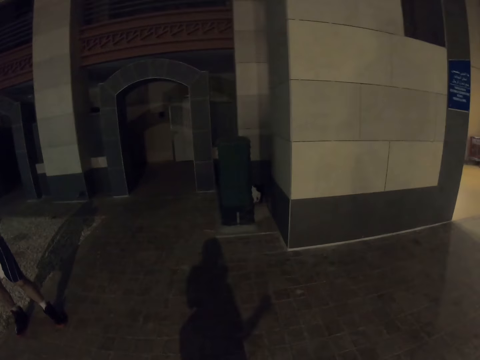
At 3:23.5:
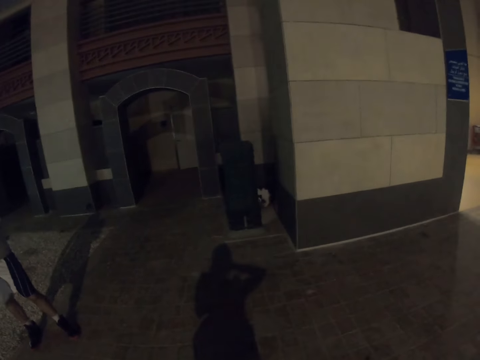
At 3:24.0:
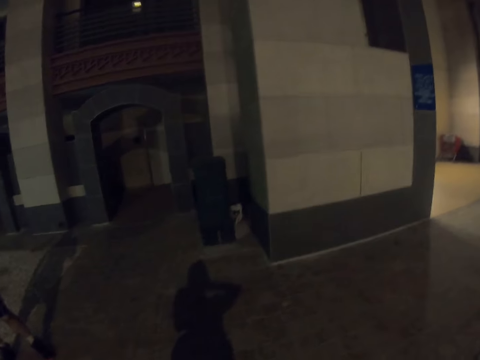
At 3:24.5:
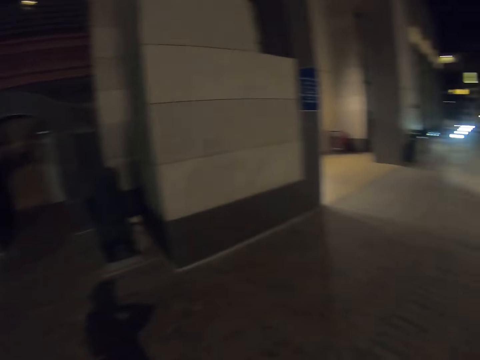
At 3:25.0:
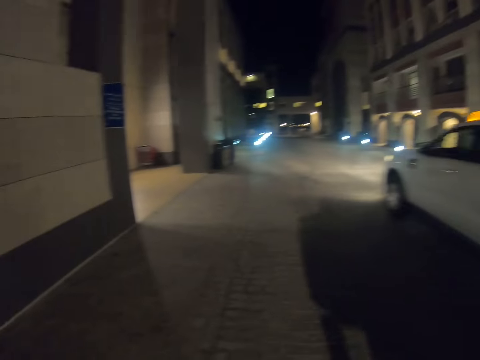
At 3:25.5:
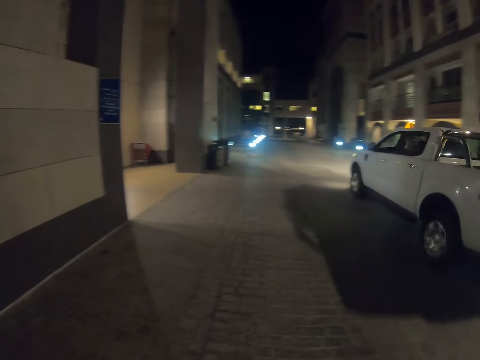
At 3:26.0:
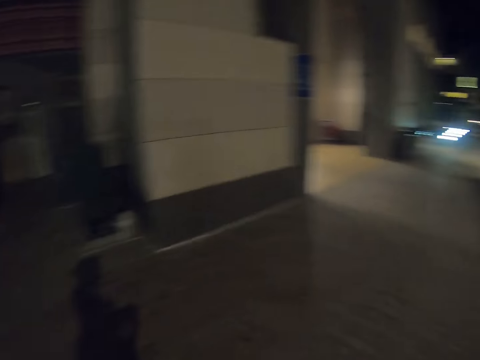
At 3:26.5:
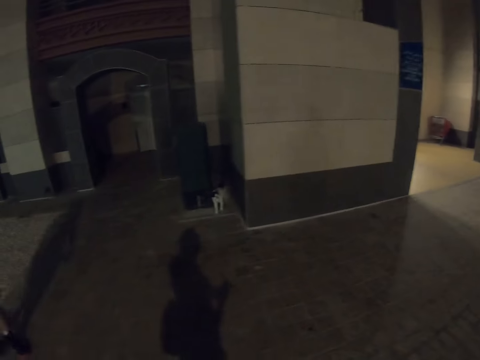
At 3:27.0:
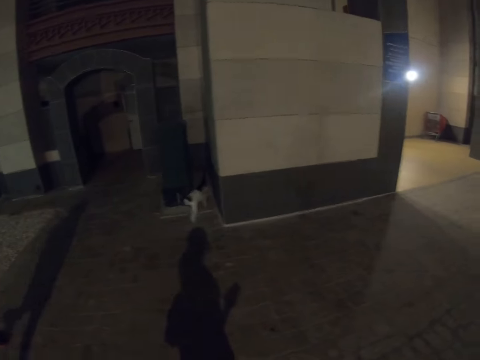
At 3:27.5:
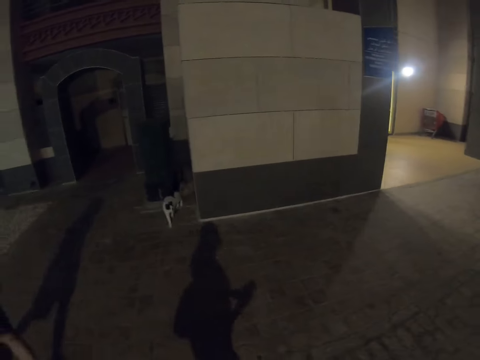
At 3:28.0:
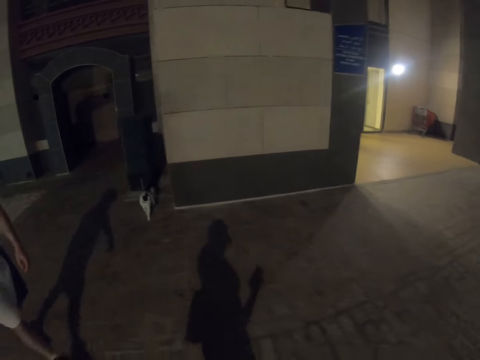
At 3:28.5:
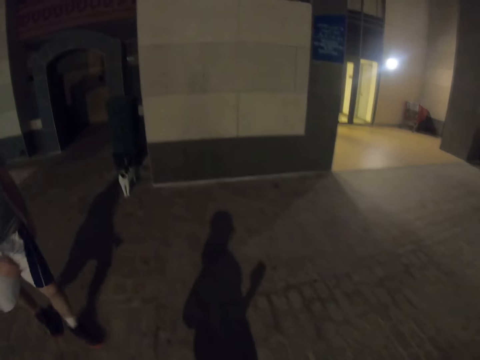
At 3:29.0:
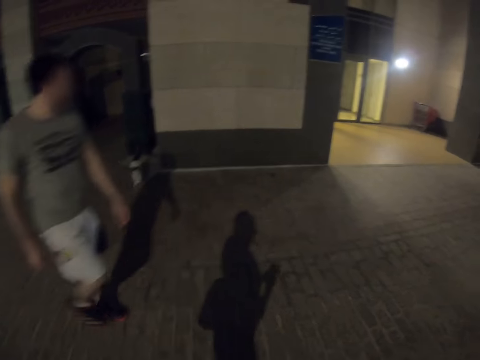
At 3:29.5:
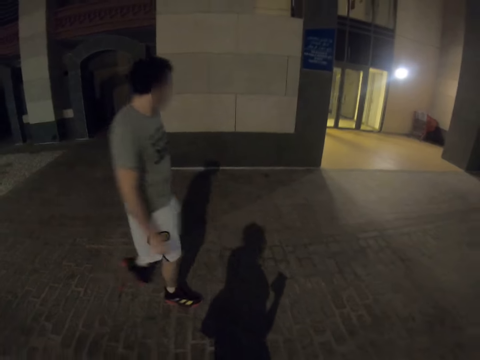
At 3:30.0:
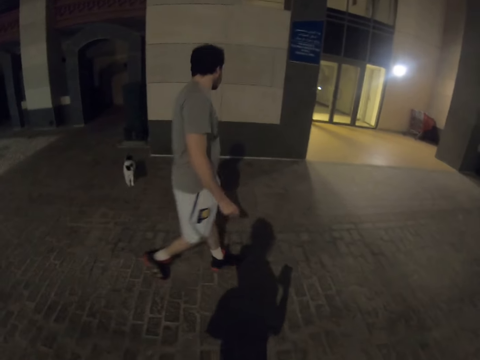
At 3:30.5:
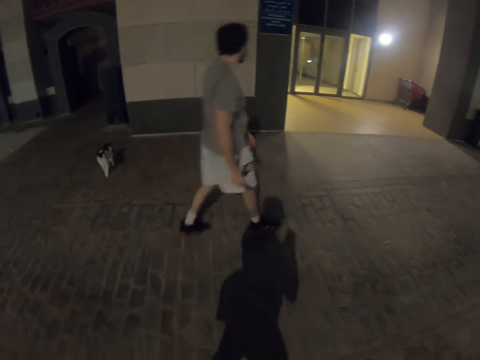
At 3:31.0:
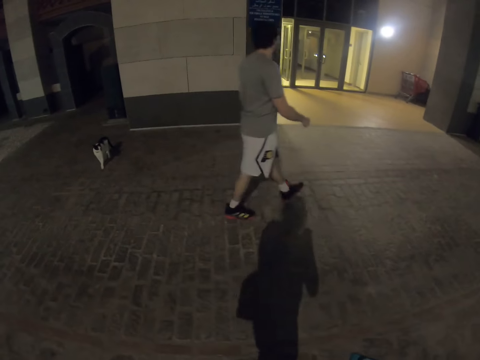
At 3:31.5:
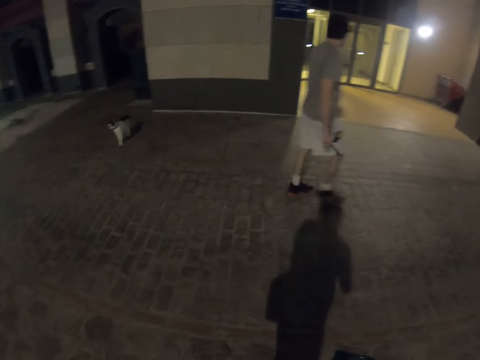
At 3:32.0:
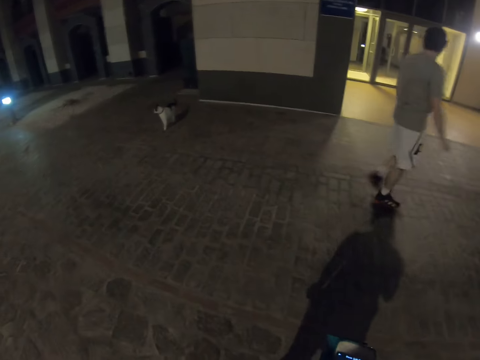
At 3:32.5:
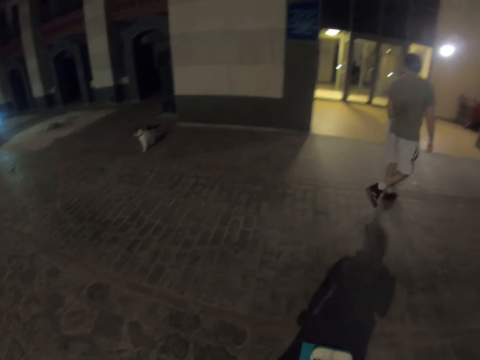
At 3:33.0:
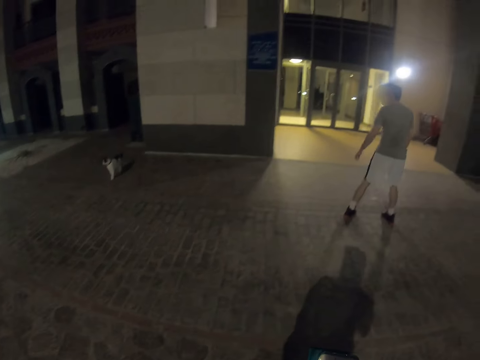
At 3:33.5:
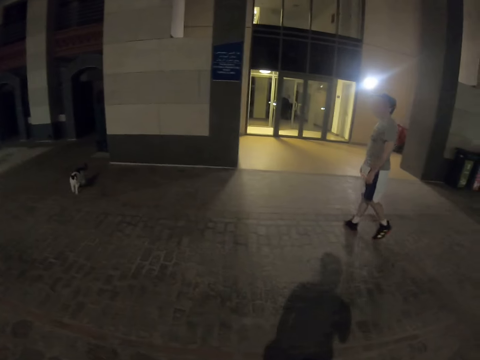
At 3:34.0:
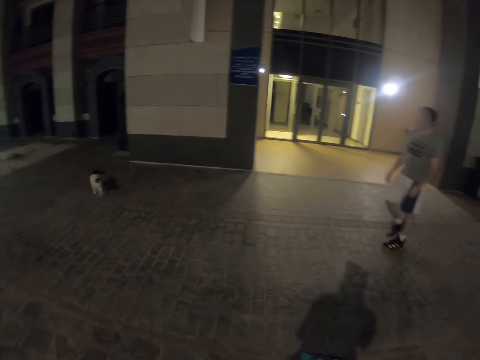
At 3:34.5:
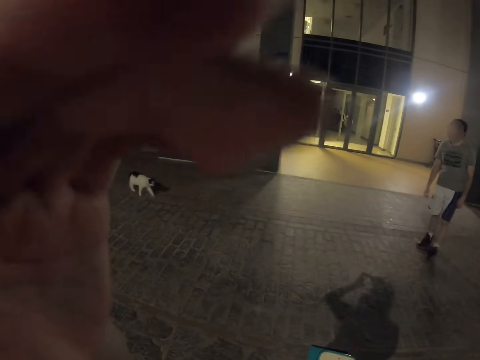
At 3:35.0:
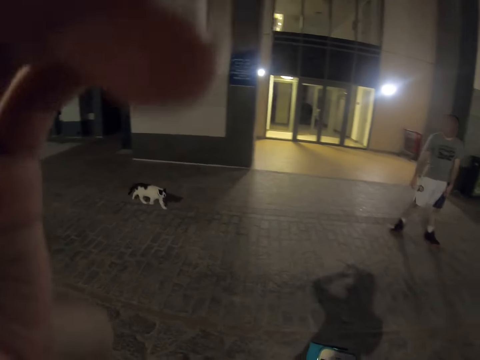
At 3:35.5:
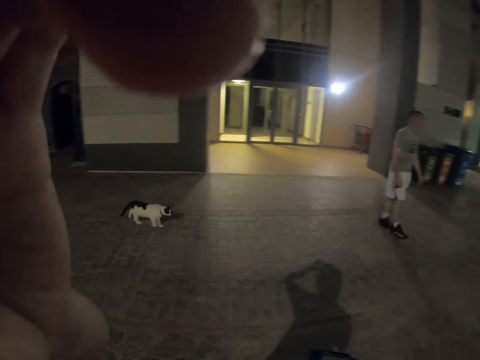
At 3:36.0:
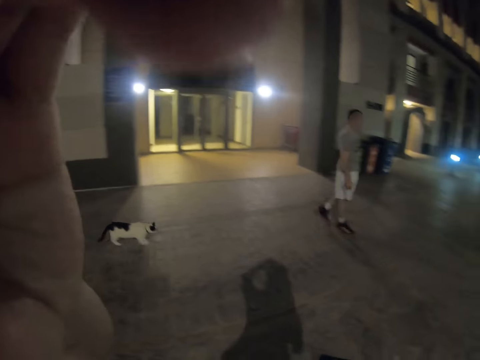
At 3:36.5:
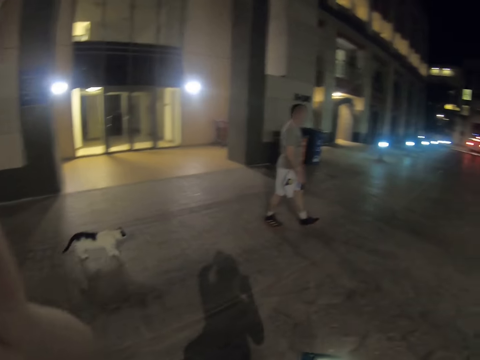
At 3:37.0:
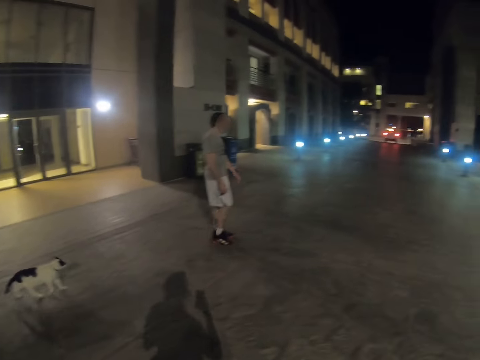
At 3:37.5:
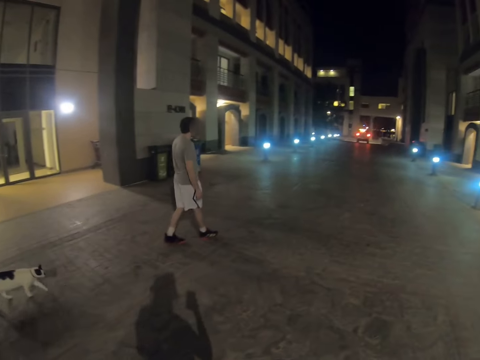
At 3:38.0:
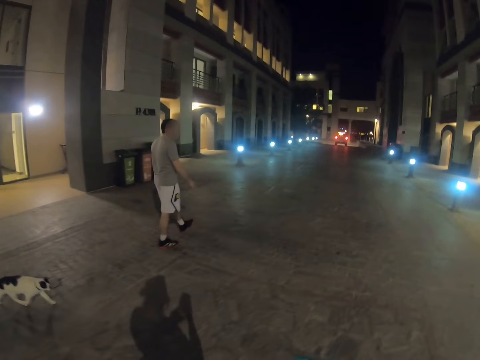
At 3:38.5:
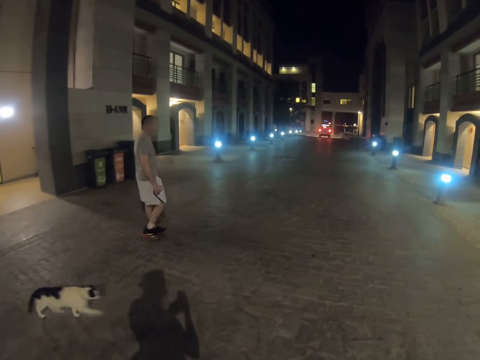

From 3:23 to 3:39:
The camera wearer looks at the car passing. A man walks the cat on a pavement. The man turns to look at the cat. The camera wearer adjusts the camera. They touch the head with the hand.

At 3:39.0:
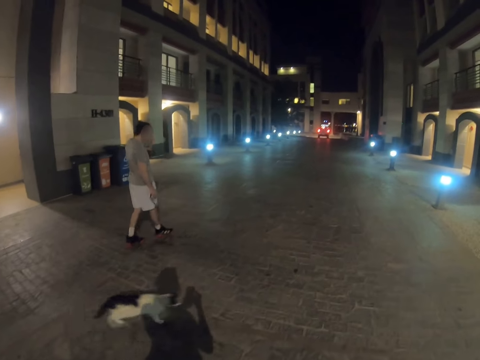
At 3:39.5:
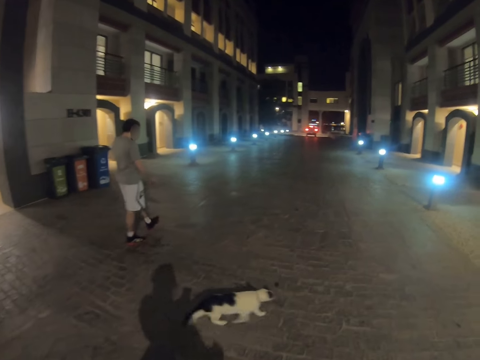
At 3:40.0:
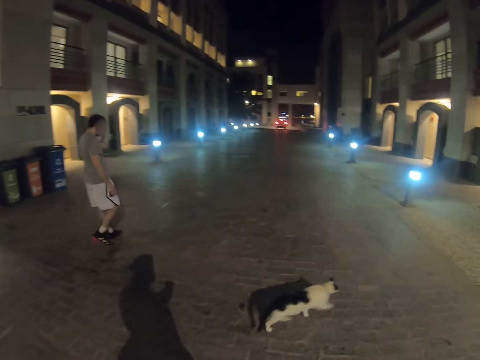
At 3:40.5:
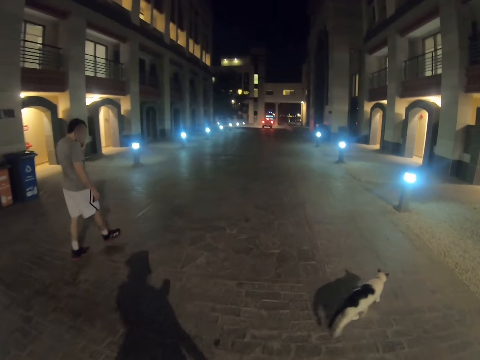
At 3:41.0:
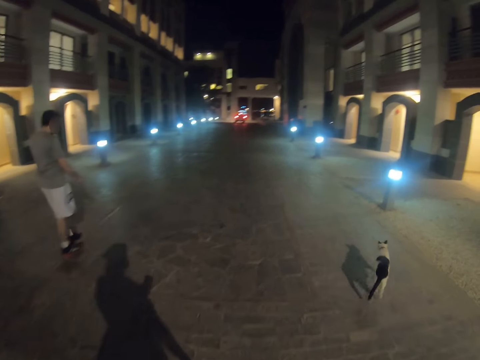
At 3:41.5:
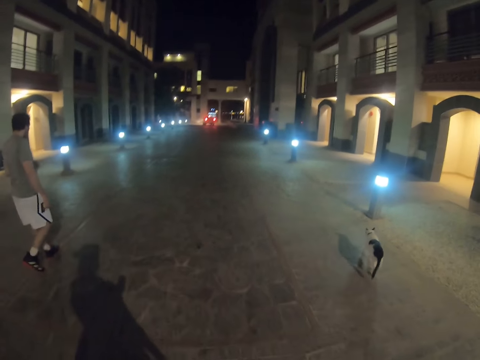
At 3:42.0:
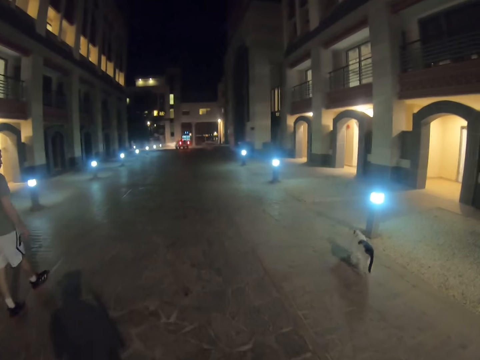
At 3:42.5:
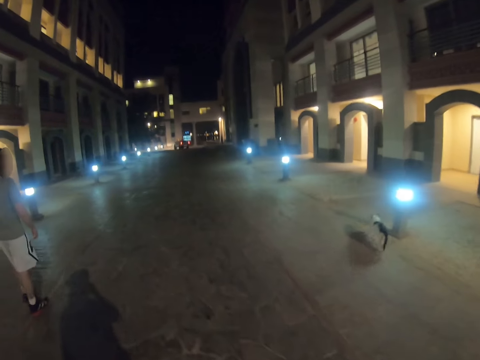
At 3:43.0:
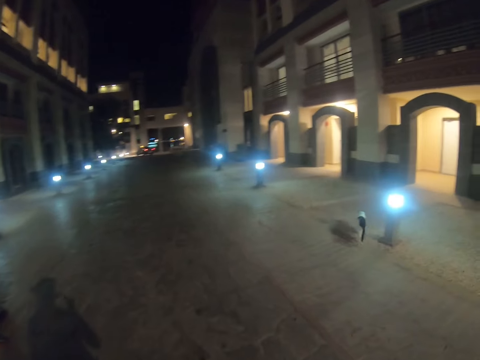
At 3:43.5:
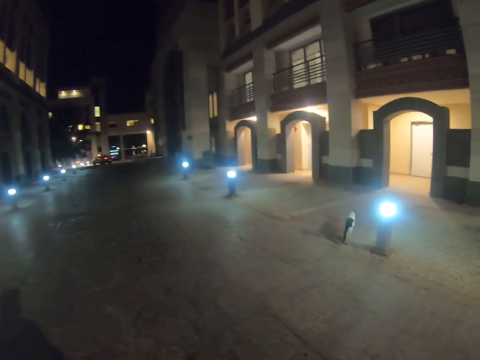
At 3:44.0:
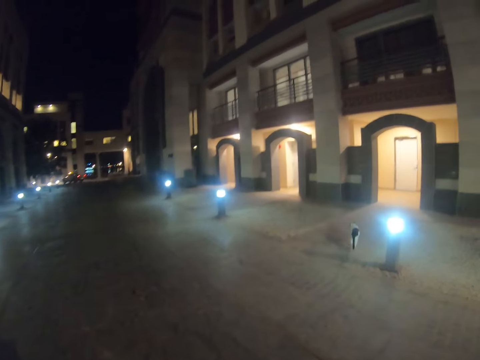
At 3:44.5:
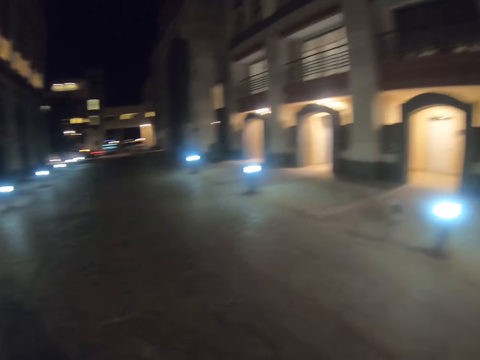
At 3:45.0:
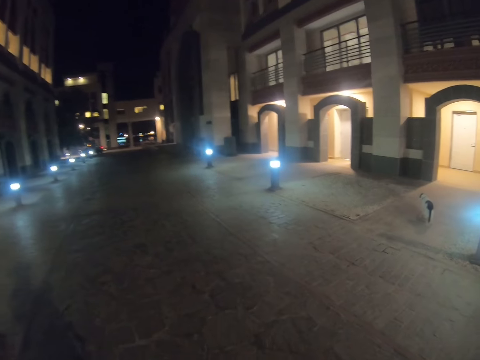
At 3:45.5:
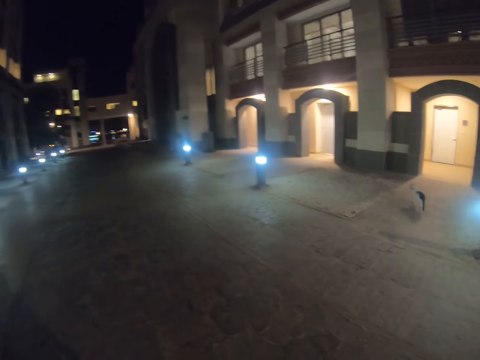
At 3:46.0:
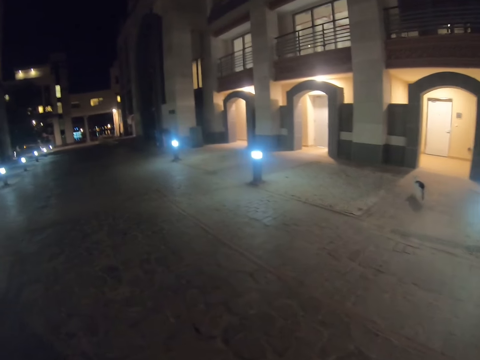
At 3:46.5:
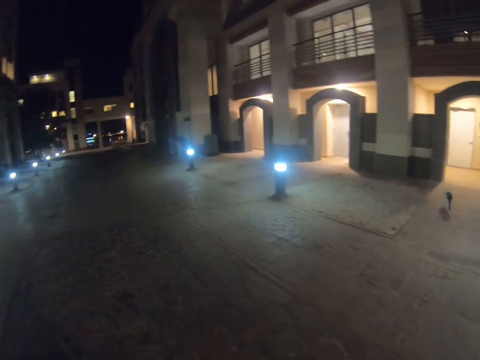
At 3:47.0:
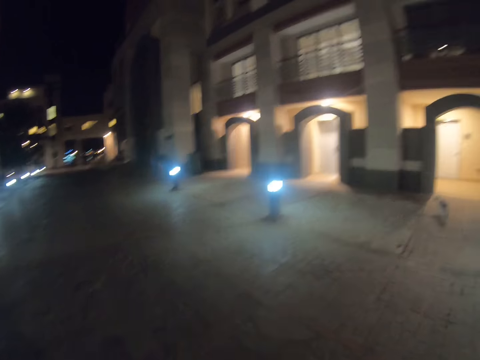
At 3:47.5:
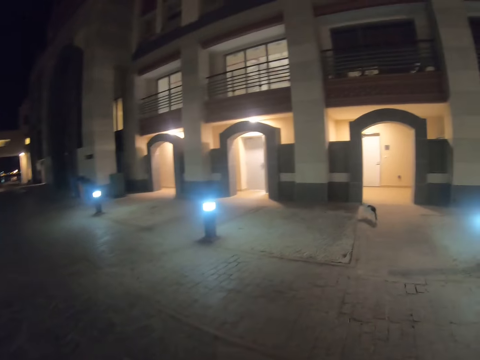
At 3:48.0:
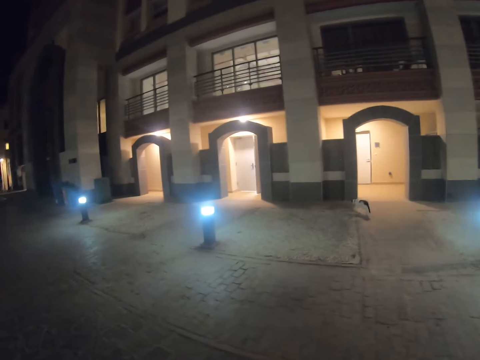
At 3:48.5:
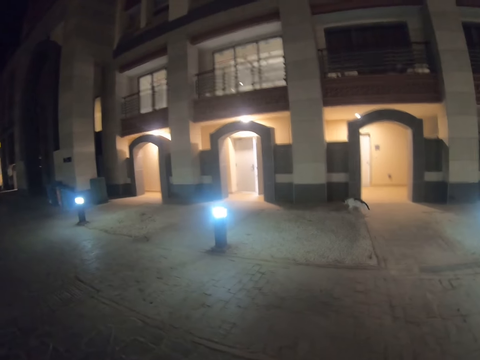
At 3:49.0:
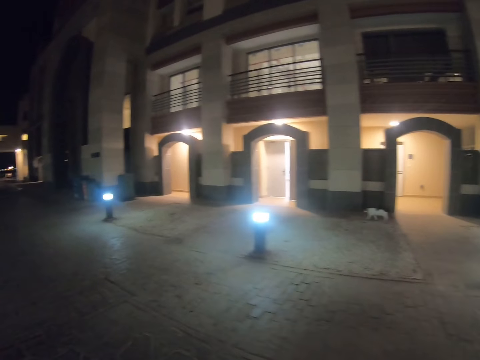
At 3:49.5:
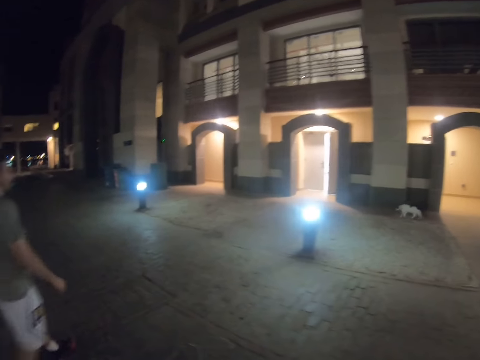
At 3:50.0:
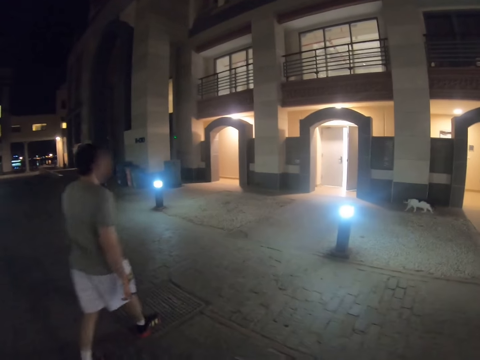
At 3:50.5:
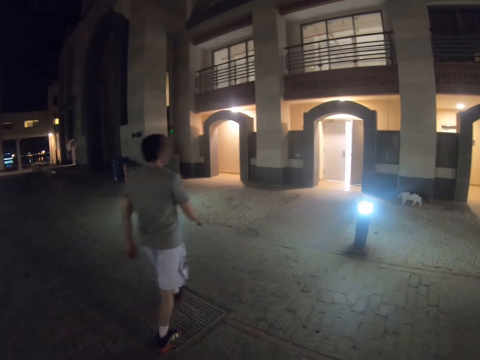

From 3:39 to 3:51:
The camera wearer looks at a man. The man walks the cat on a pavement. The camera wearer walks along the road.
